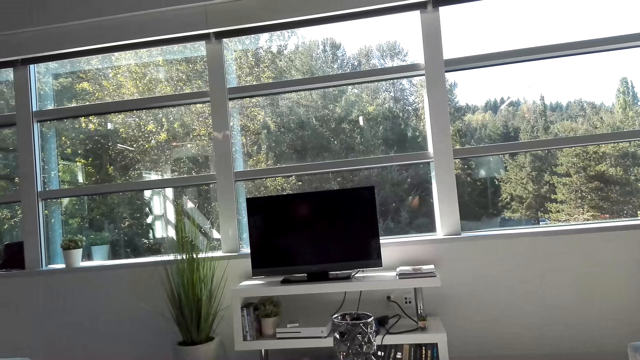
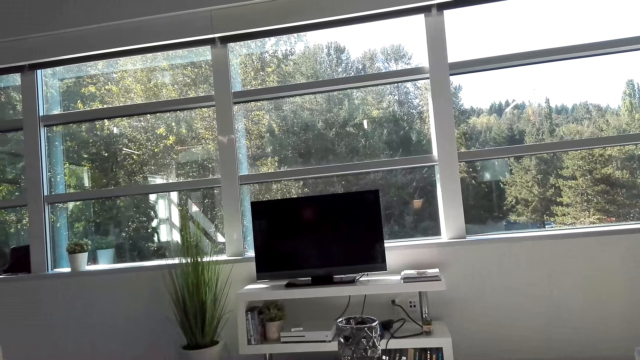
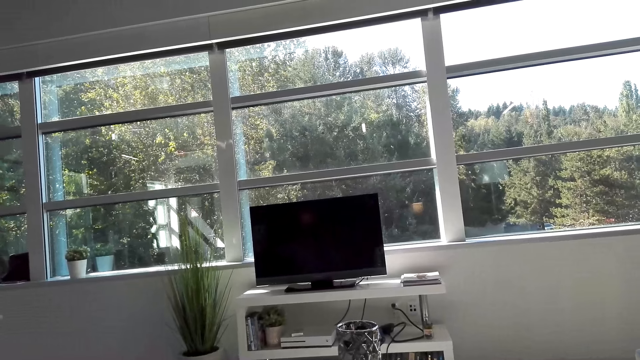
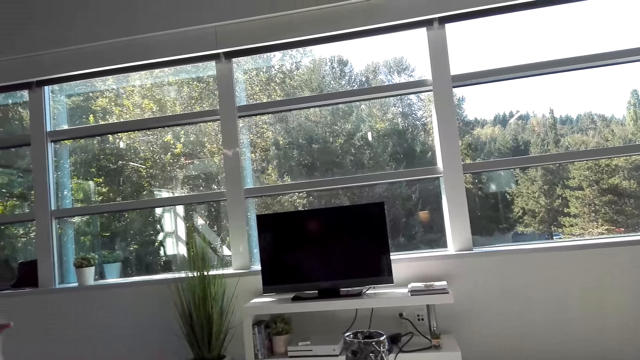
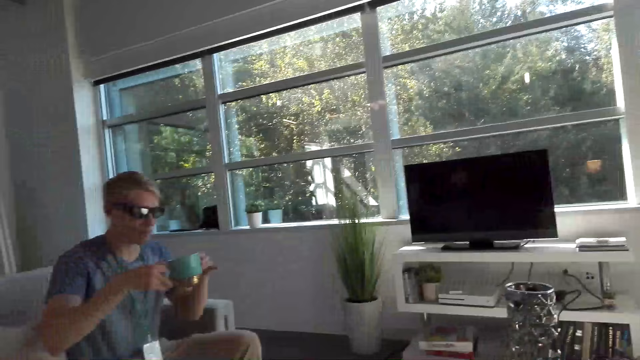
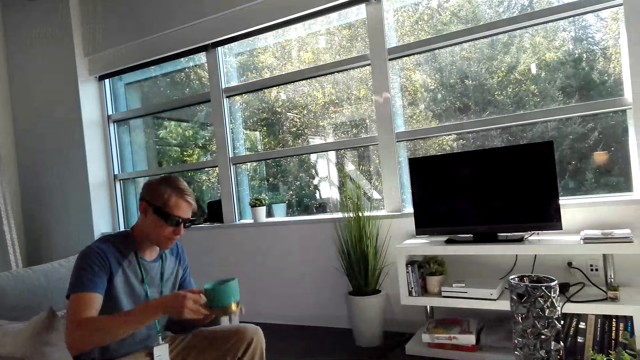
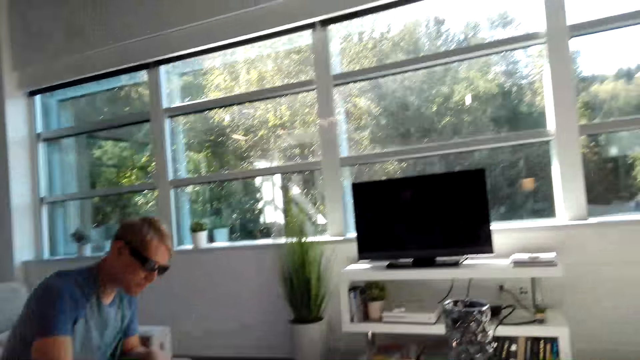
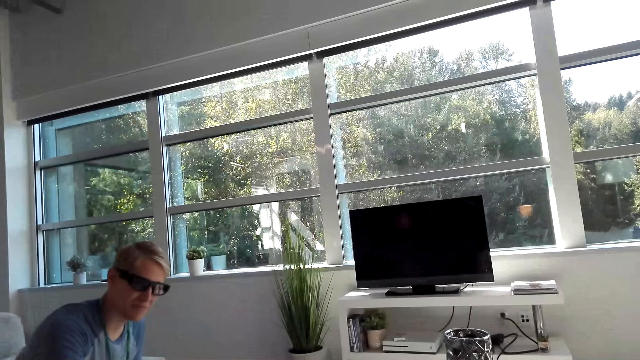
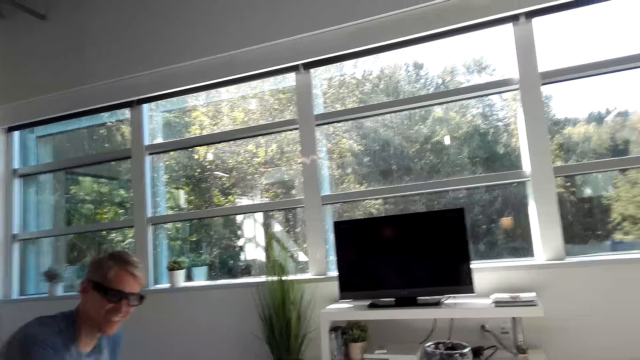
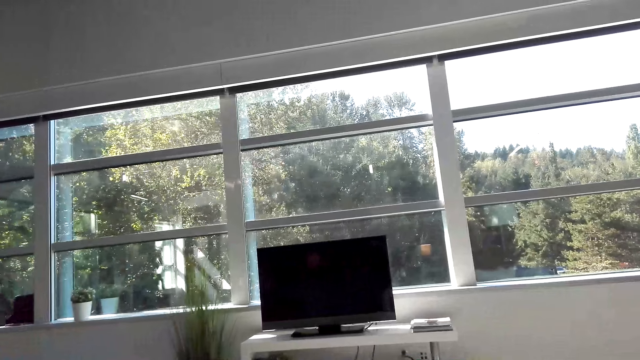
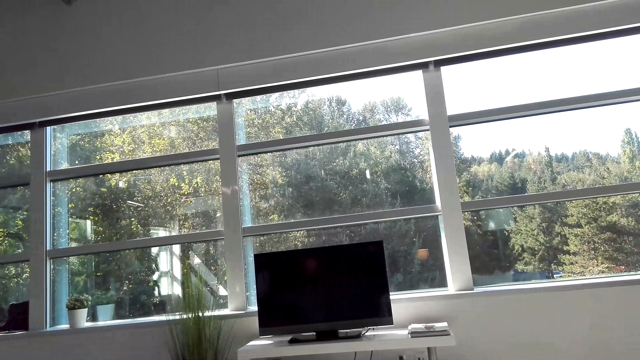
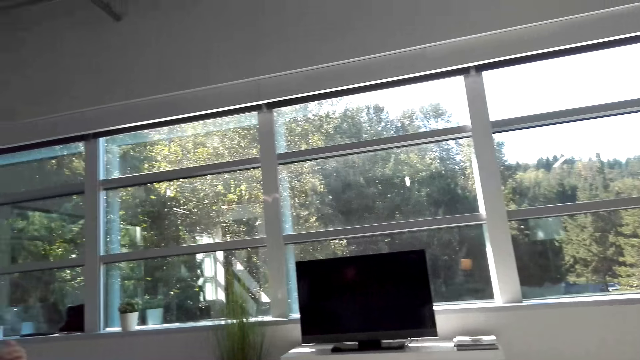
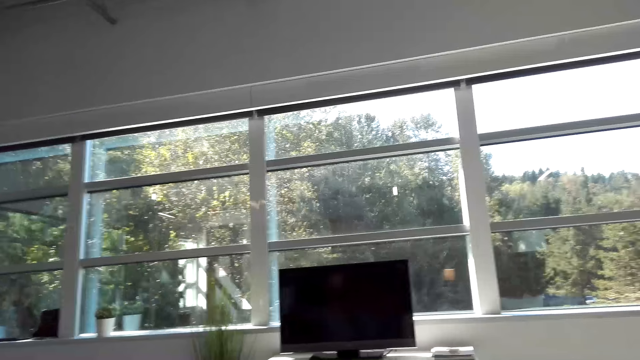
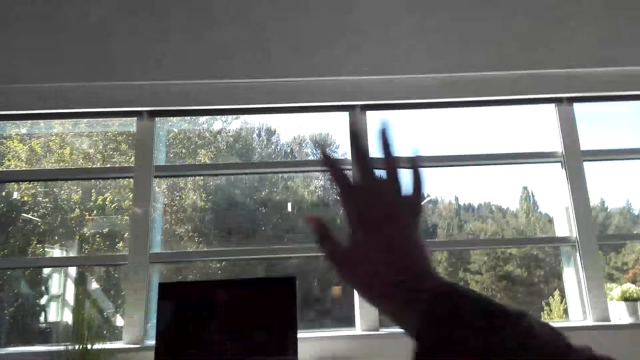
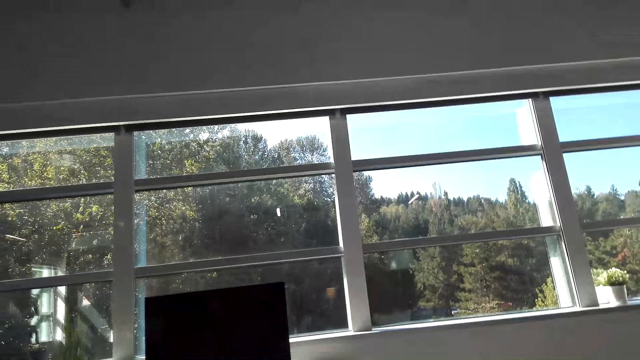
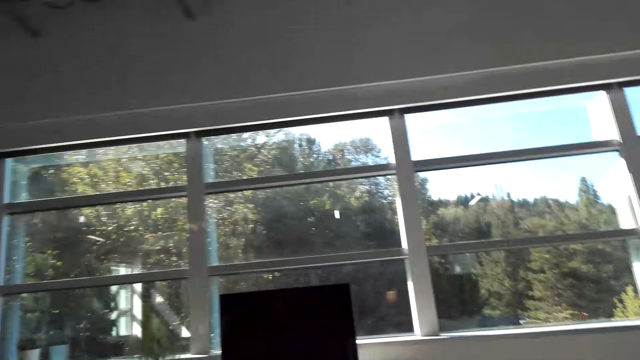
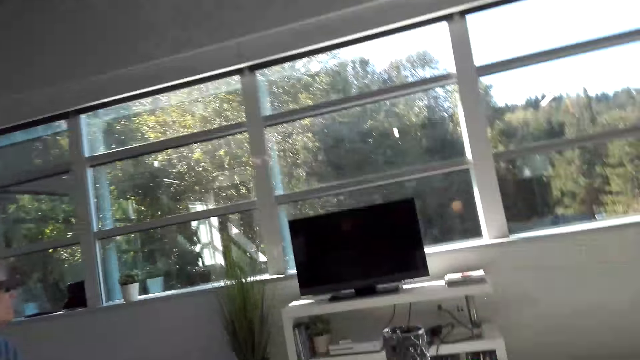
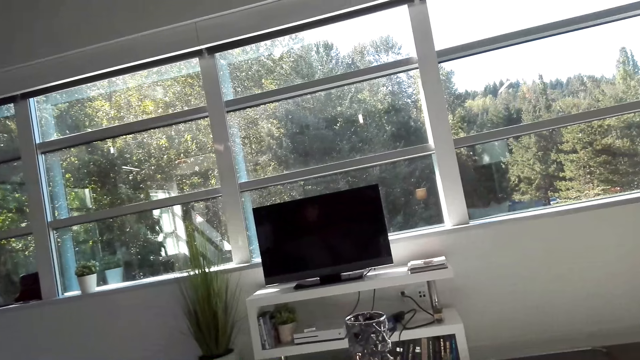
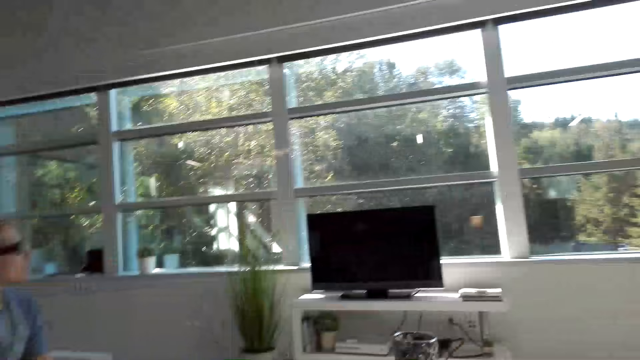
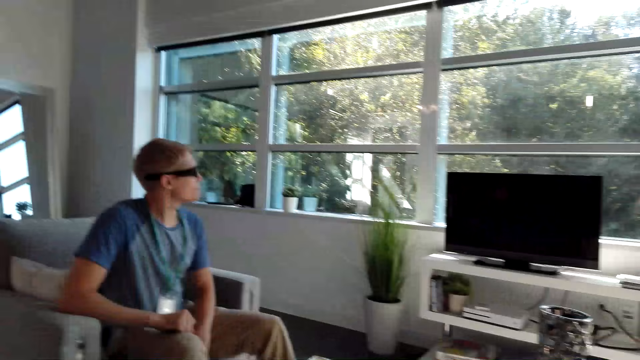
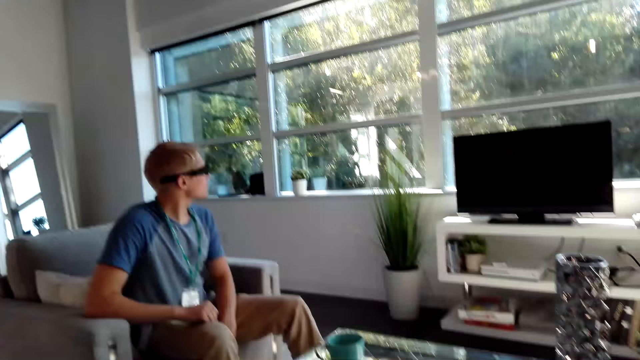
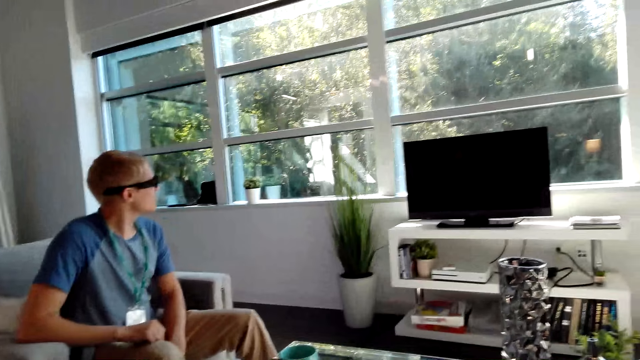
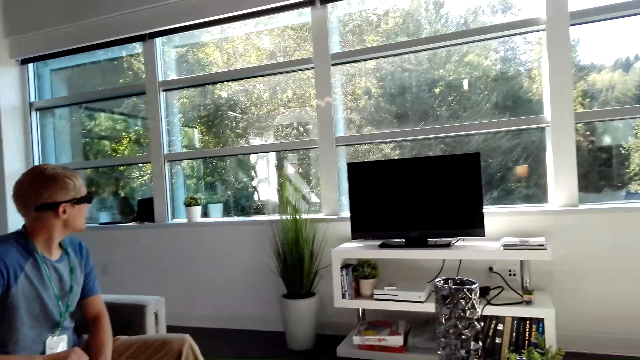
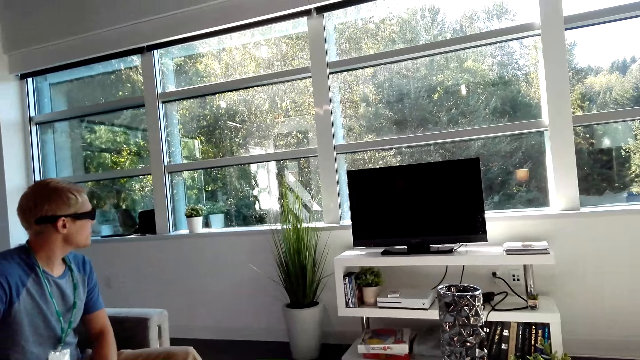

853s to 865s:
A man puts the tea on the table. The camera wearer converses with the man. She raises her hand. She converses with the man.

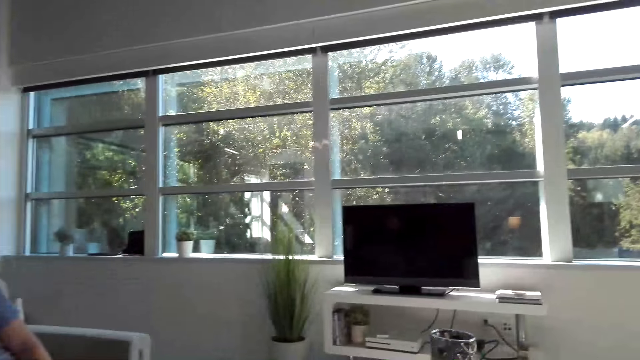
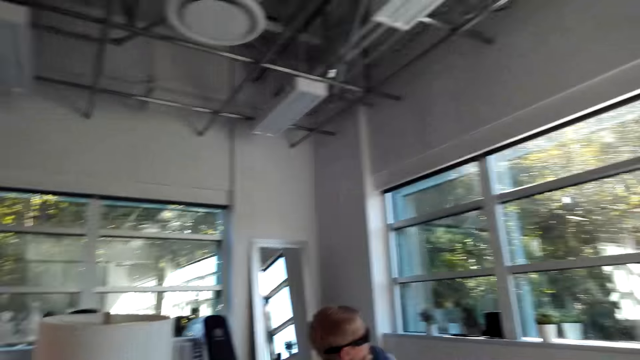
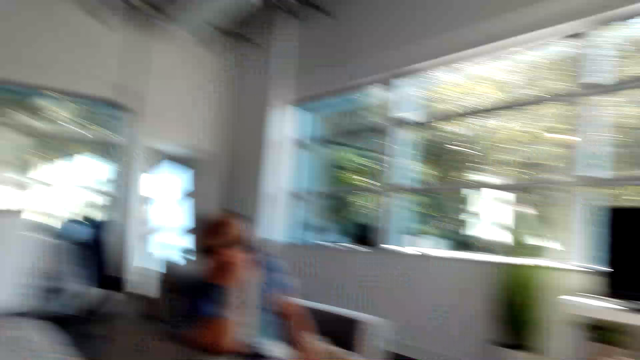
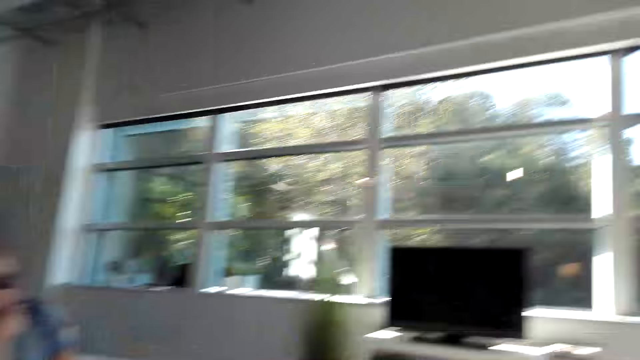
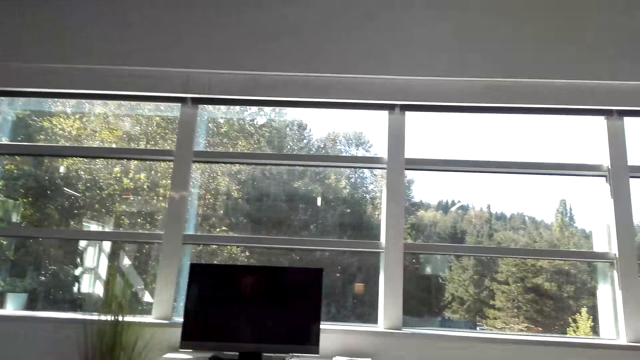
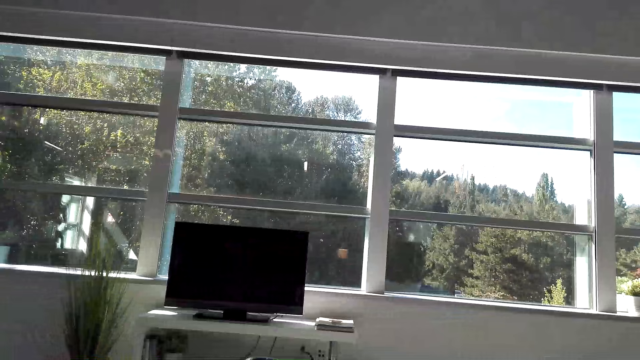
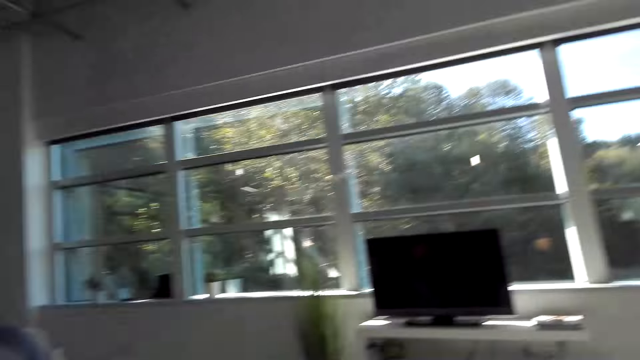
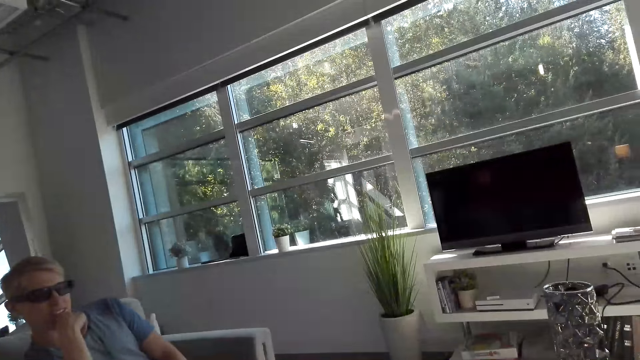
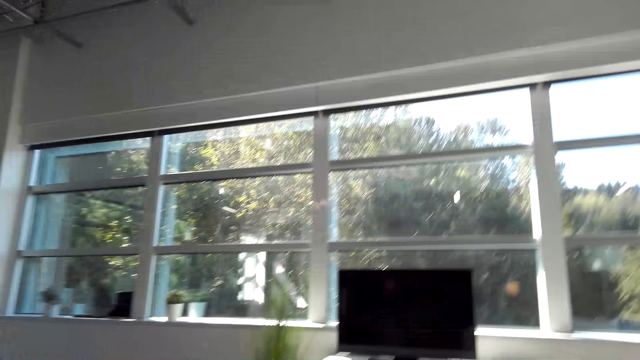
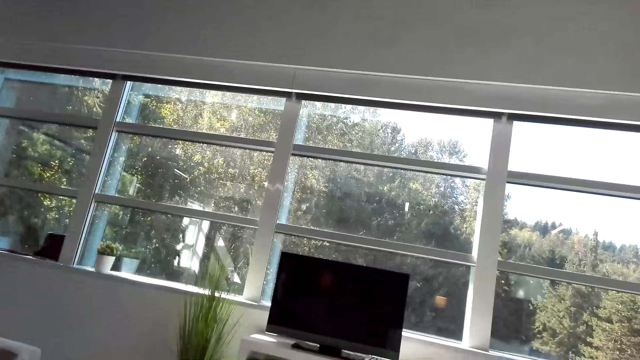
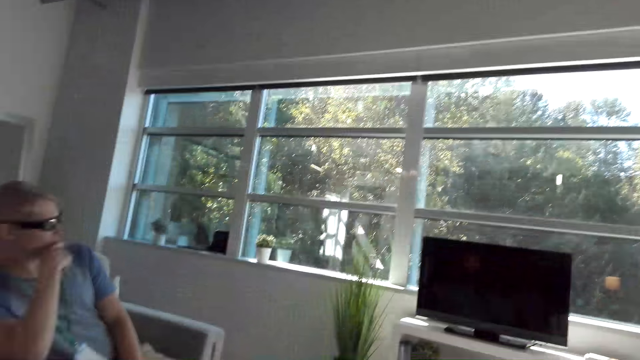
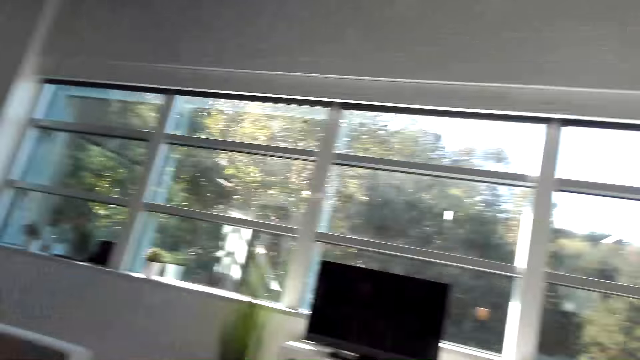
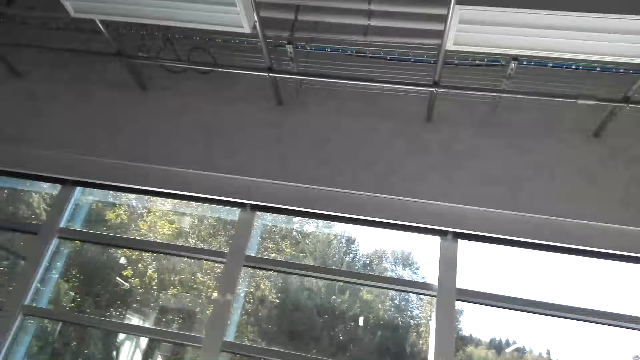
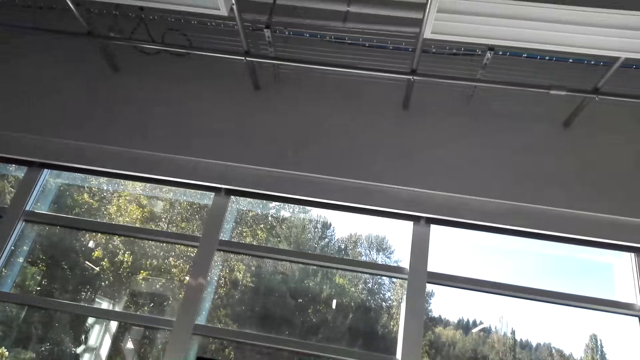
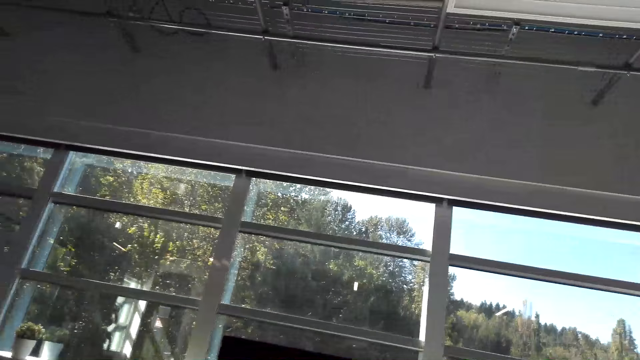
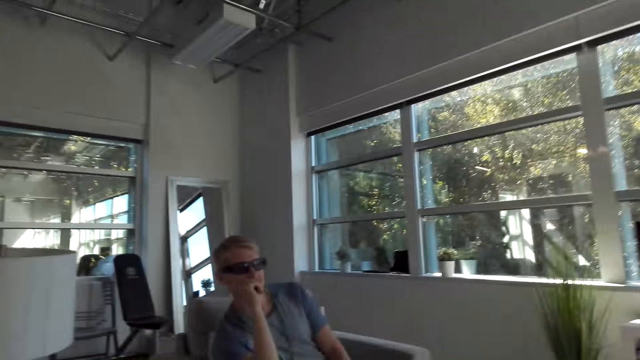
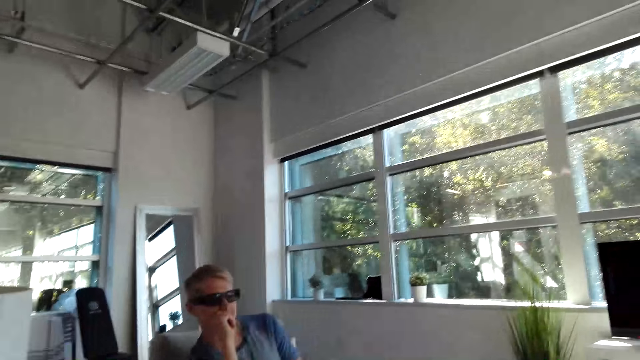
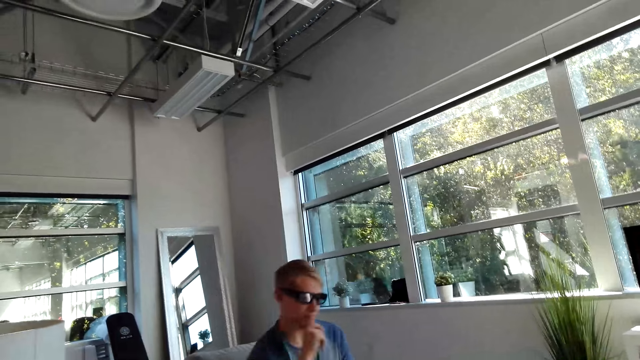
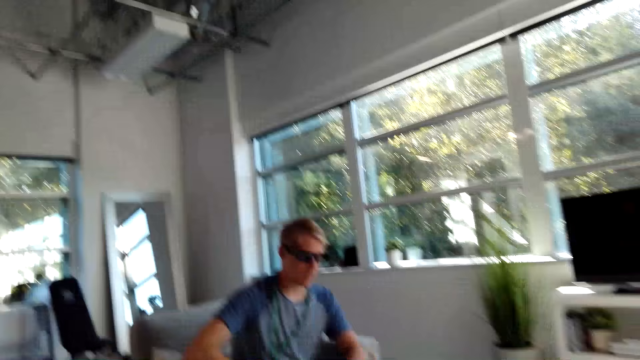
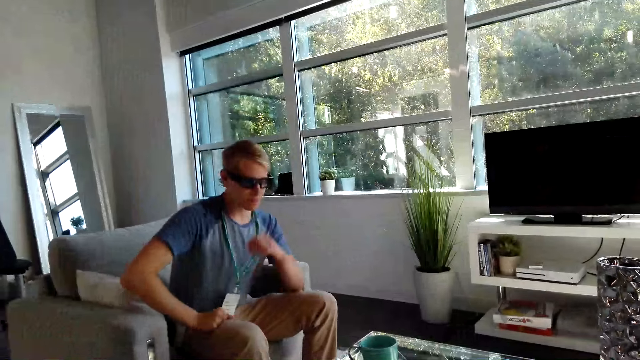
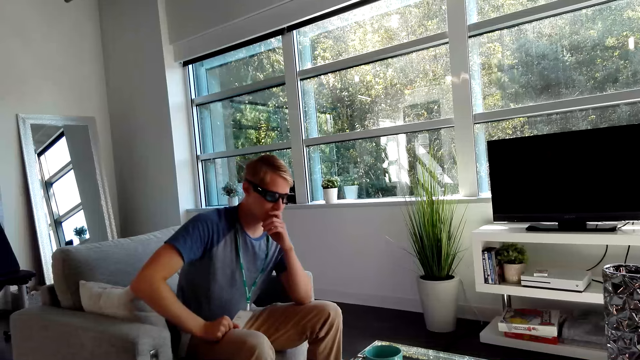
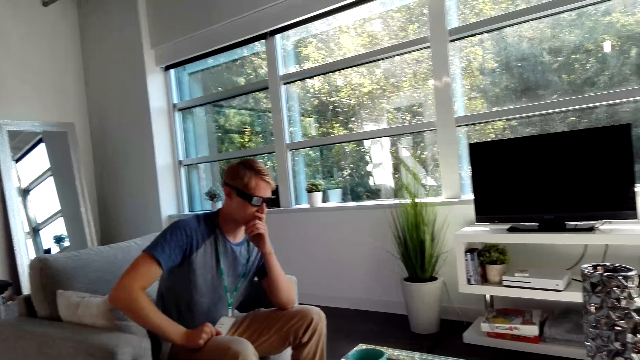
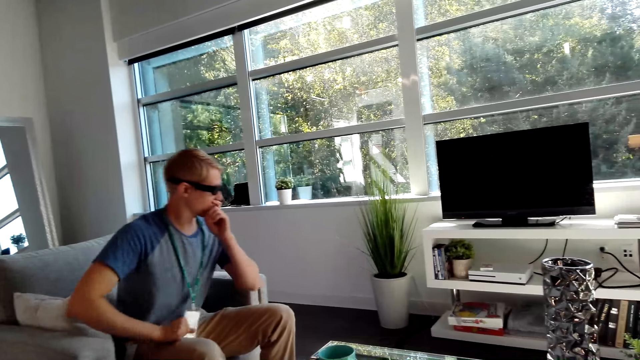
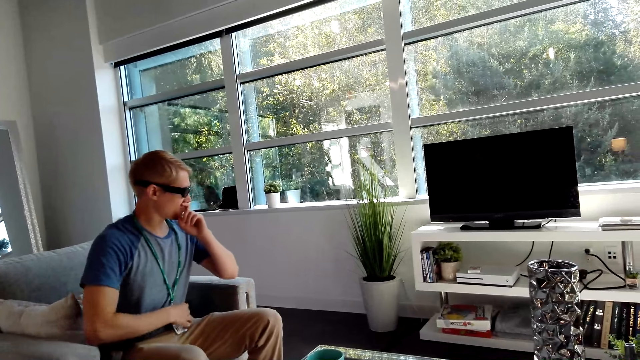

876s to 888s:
The man holds his chin. The camera wearer looks around the house. They converse with the man. The man holds his chin. He touches his cheek. The camera wearer converses with the man.
